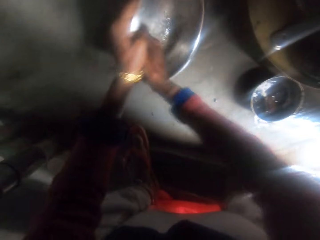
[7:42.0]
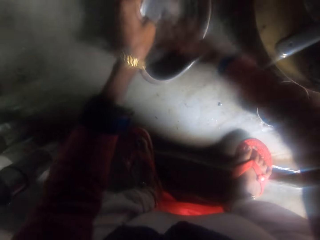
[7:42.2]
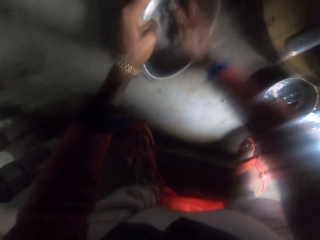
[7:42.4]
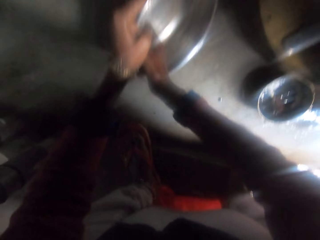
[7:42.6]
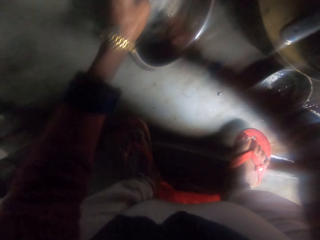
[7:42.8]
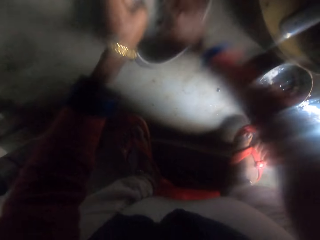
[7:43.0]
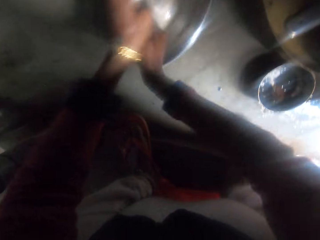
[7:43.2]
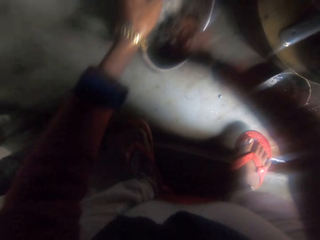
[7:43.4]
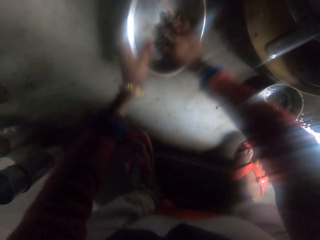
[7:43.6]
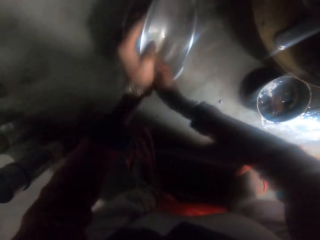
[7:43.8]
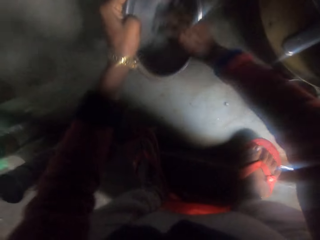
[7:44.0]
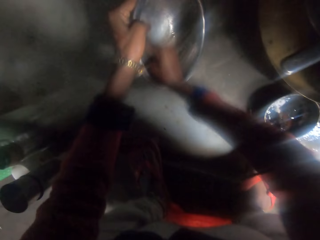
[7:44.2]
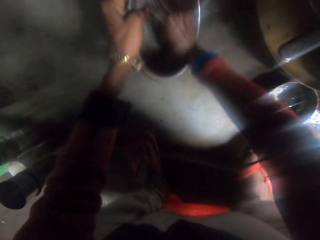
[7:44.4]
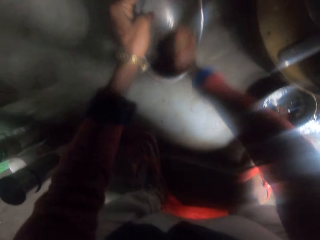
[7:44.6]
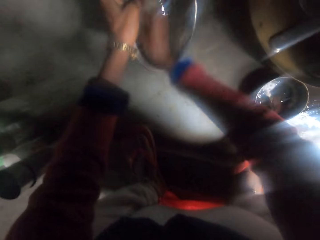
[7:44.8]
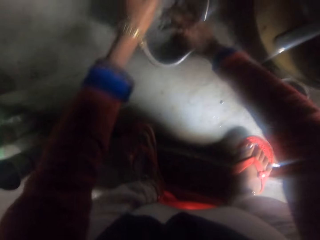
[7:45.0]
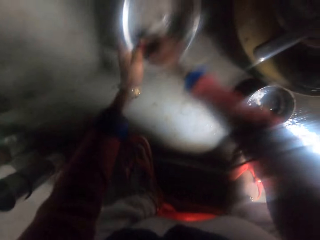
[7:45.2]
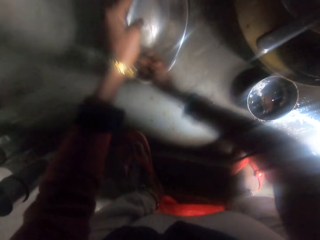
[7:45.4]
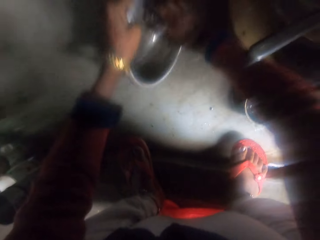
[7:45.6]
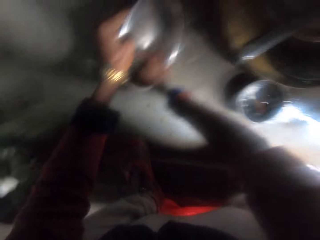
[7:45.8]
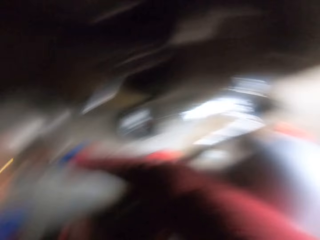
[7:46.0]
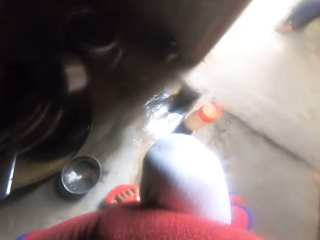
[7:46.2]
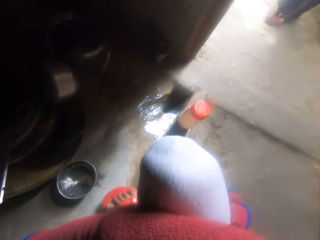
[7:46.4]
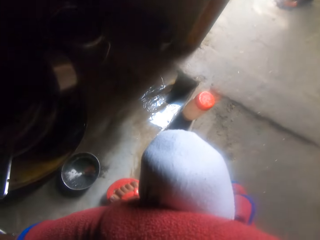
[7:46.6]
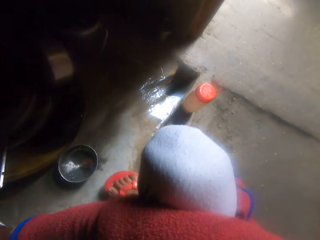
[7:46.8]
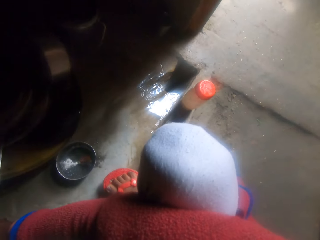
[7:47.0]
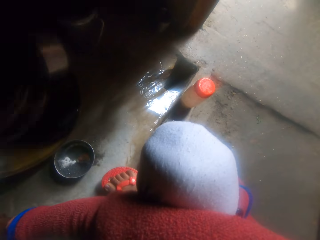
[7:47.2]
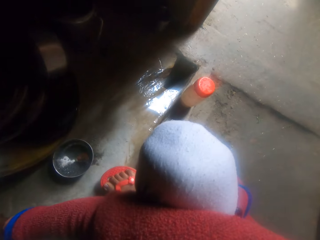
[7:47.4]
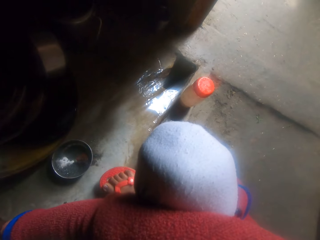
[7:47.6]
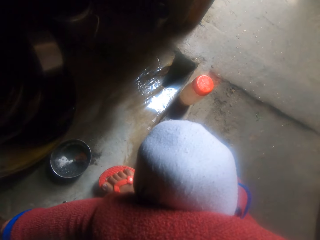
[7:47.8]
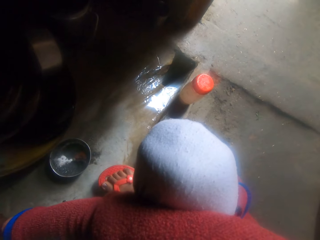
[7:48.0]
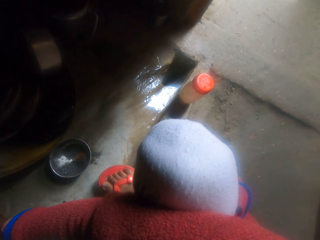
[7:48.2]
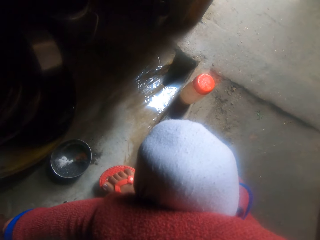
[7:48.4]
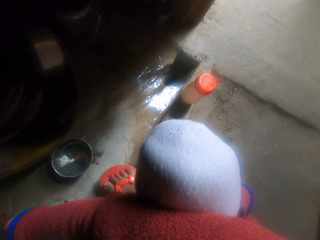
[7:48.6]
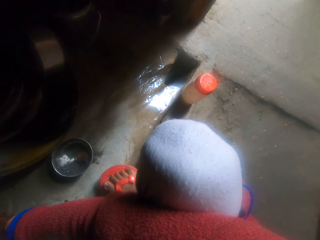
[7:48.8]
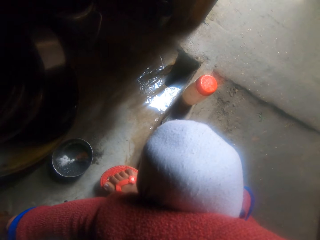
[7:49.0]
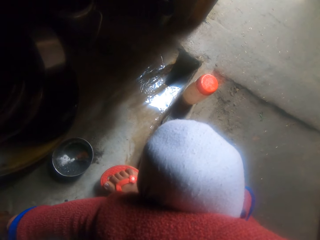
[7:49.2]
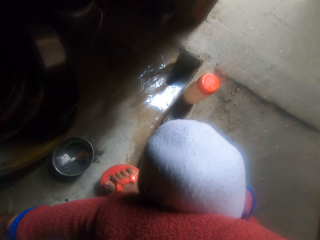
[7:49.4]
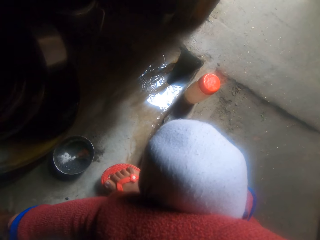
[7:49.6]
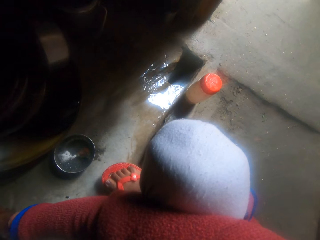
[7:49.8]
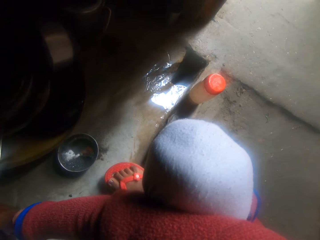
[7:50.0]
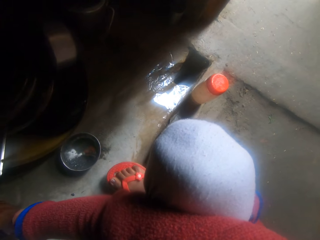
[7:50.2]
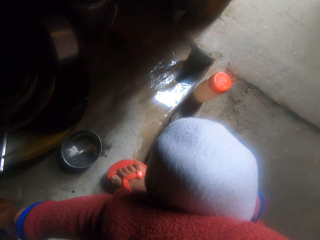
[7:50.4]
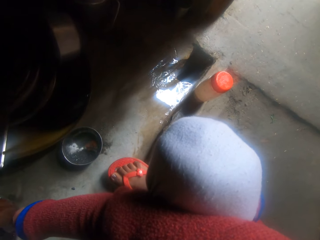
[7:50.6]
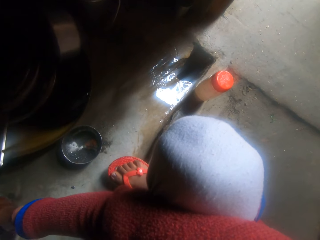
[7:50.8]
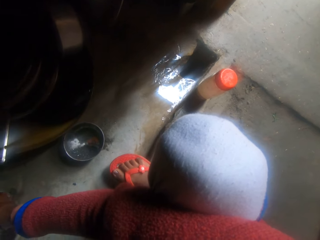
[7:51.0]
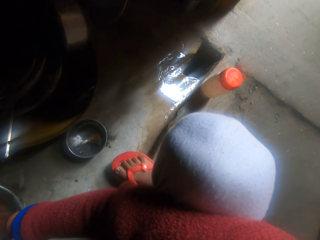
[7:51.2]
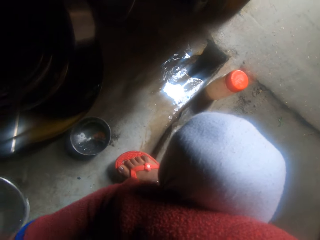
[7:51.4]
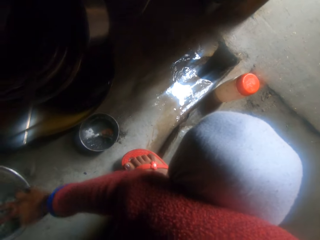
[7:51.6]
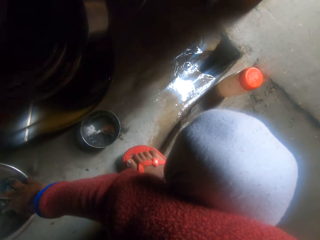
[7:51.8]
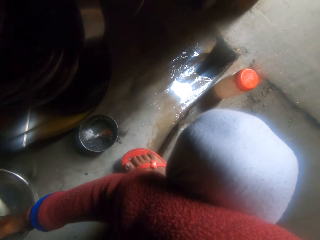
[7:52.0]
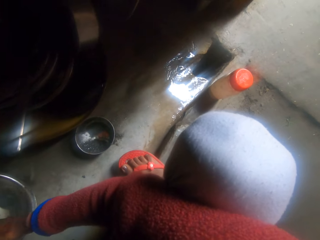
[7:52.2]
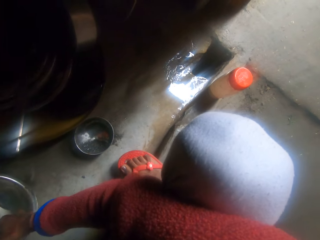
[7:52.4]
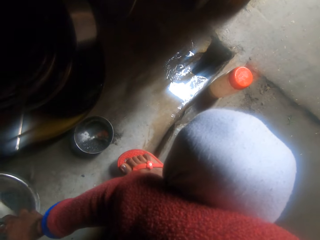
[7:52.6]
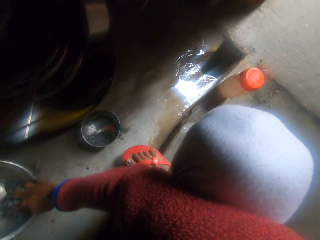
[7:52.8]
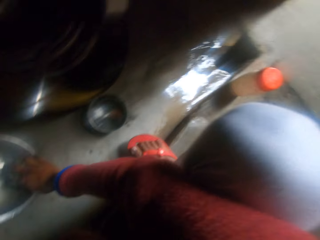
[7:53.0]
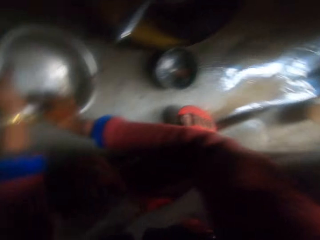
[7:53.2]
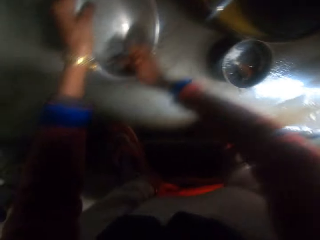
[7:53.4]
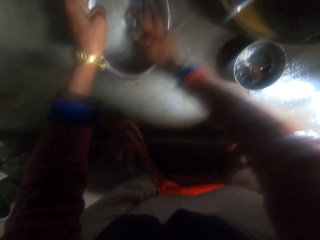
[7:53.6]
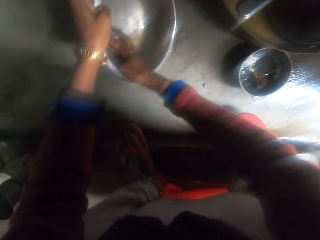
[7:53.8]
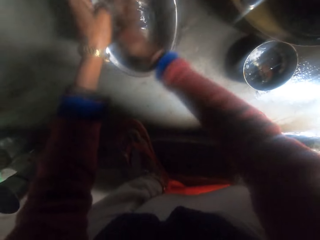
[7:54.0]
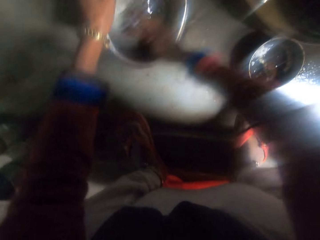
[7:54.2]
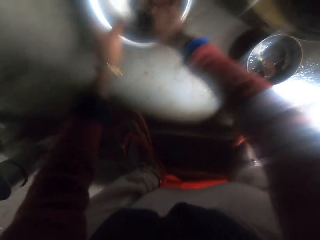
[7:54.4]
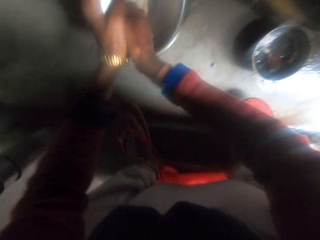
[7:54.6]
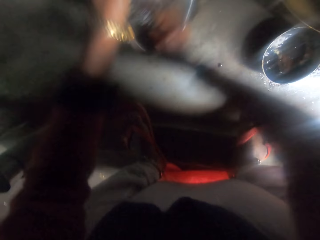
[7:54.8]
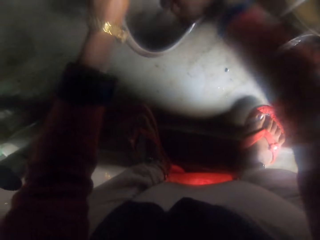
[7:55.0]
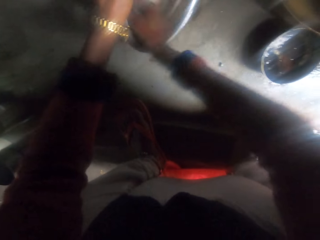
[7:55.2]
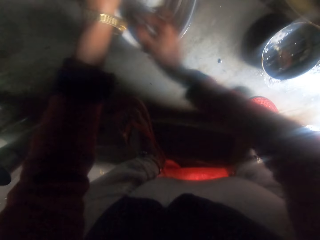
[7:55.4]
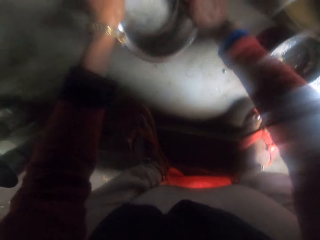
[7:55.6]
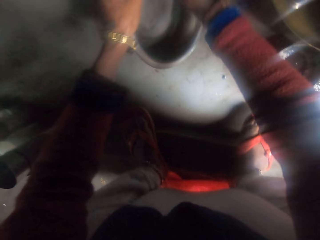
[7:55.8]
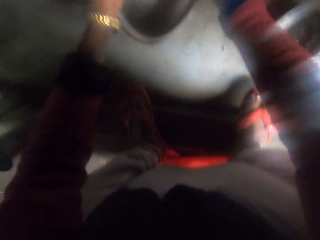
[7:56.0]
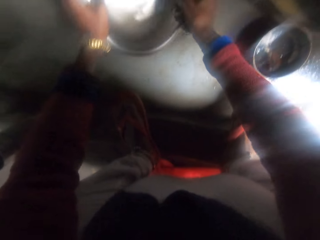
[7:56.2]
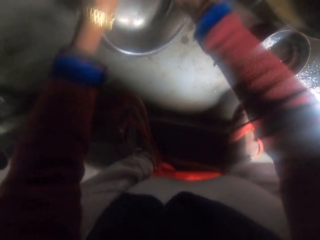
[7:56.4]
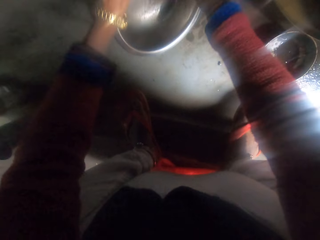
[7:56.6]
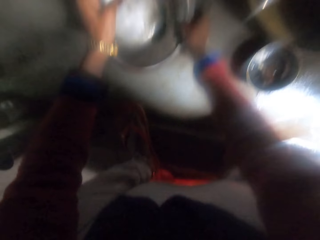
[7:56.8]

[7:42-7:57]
The camera wearer picks up a cooking pot. They wash the bowl with the iron sponge. They turn to the right. They look around. They scrub the pot.

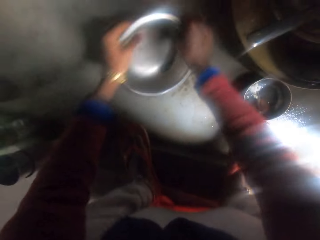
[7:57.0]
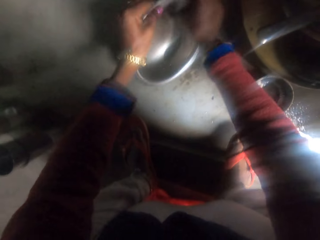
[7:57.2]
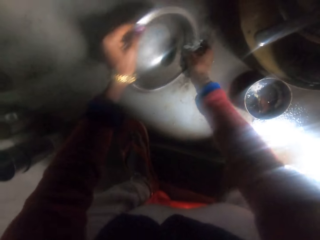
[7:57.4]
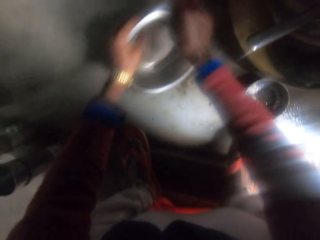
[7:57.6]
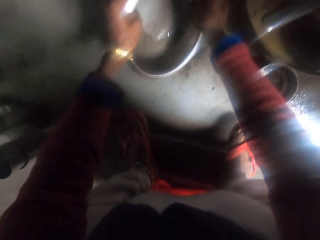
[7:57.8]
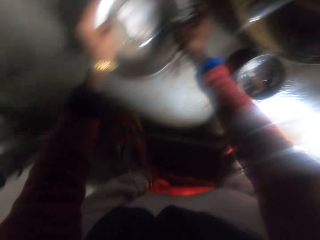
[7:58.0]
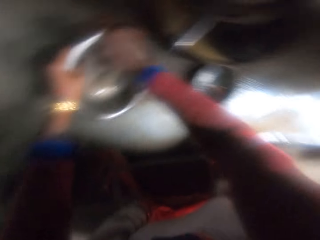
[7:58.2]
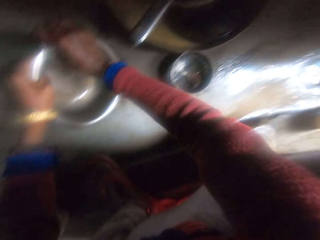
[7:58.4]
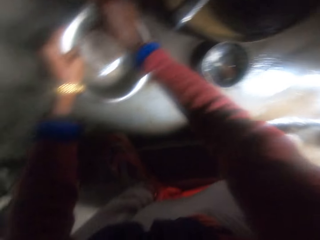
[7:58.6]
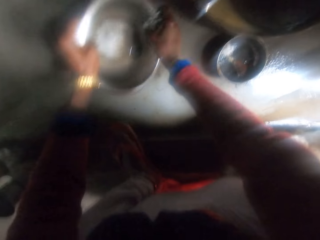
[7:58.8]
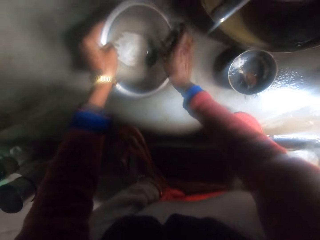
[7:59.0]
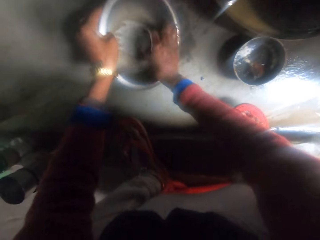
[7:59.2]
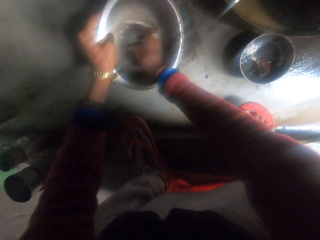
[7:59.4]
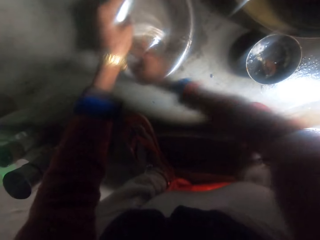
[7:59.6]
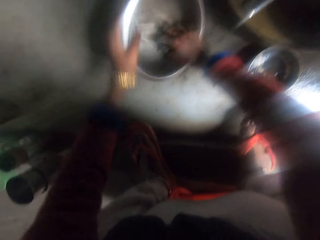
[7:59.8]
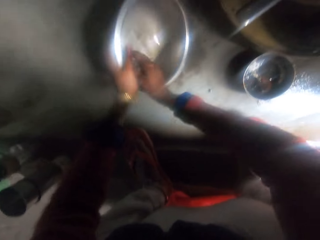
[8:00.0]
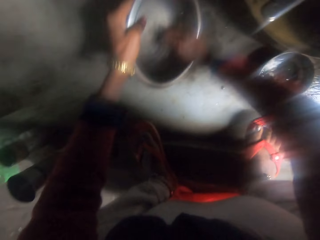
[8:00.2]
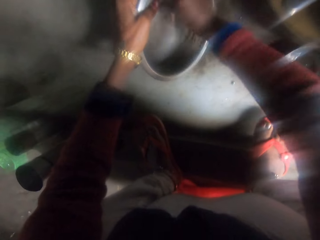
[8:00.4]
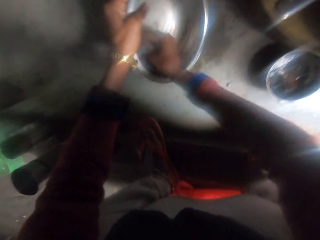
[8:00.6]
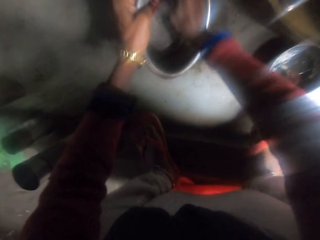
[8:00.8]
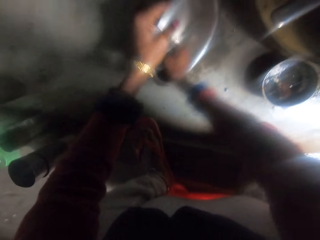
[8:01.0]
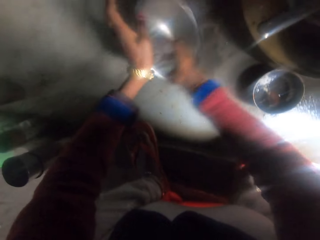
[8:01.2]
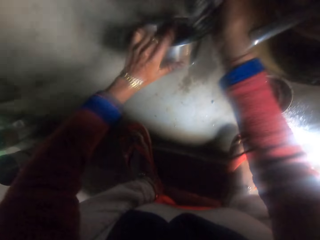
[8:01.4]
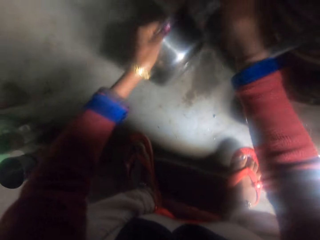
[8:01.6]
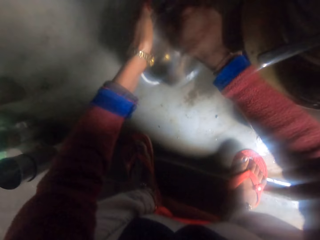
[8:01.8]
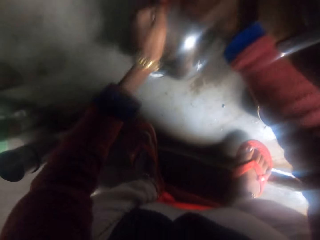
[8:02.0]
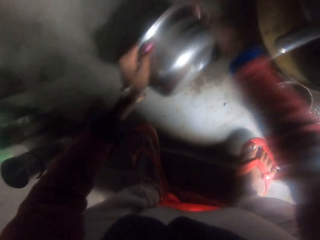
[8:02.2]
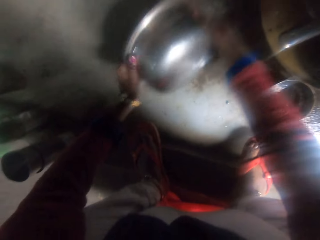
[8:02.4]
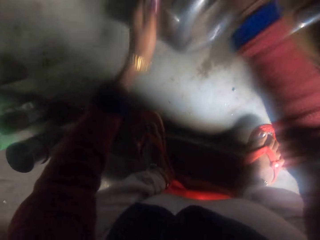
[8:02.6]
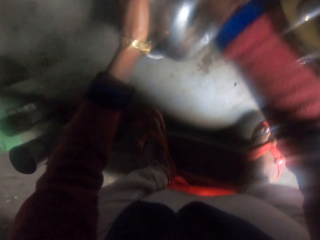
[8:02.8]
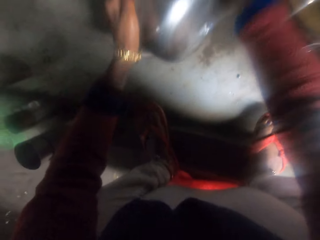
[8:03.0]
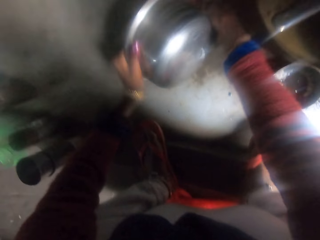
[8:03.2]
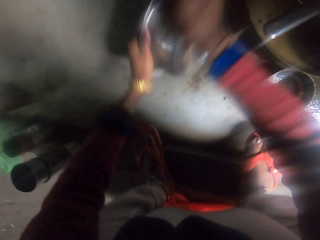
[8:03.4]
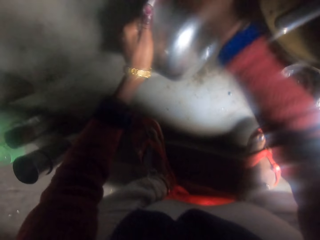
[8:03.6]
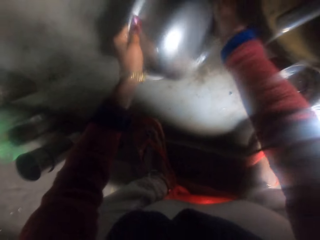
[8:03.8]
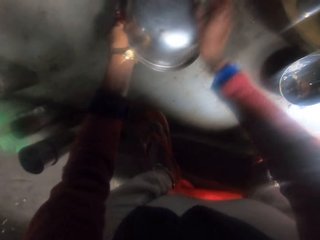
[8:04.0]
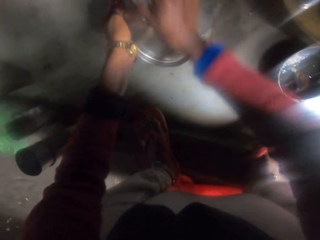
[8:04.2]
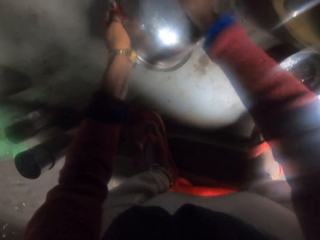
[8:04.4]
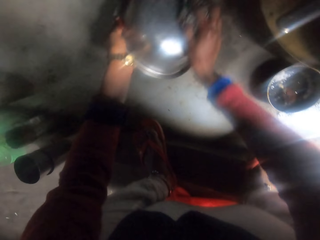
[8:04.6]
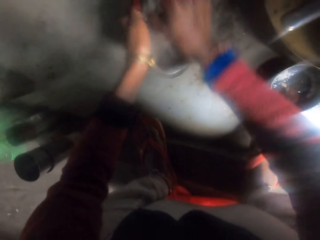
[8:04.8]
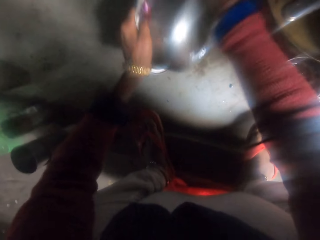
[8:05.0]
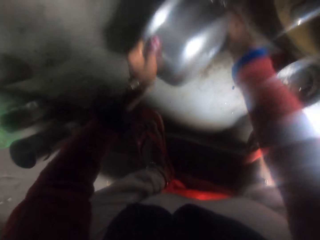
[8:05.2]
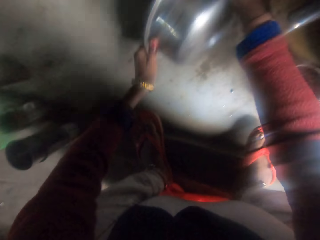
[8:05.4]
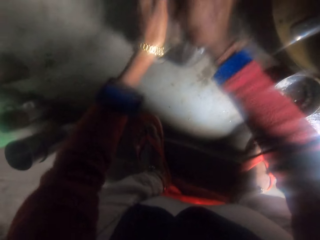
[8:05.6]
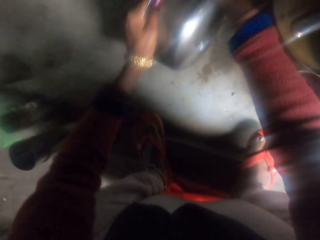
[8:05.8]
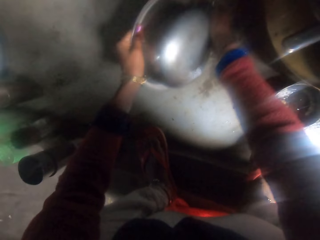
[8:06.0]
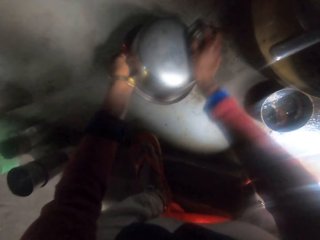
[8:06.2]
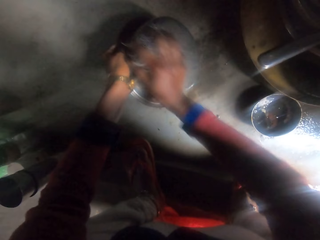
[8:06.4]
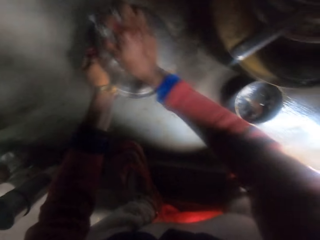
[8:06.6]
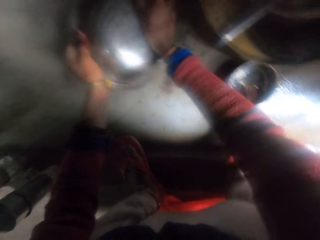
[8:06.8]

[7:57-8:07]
The camera wearer turns a pot. They scrub the pot. They turn the pot. They scrub the pot.
